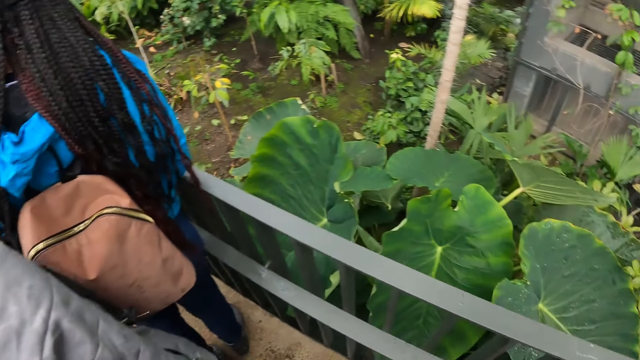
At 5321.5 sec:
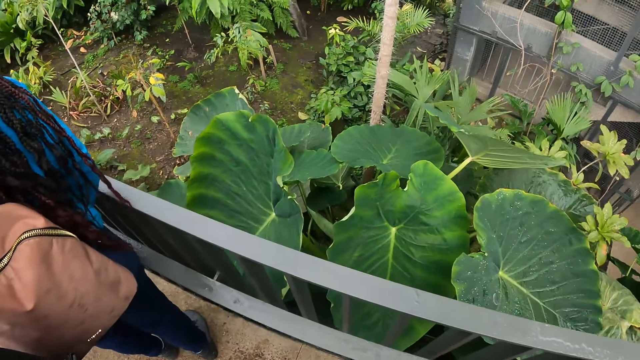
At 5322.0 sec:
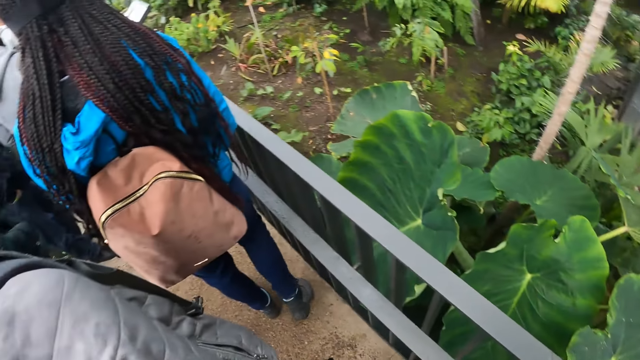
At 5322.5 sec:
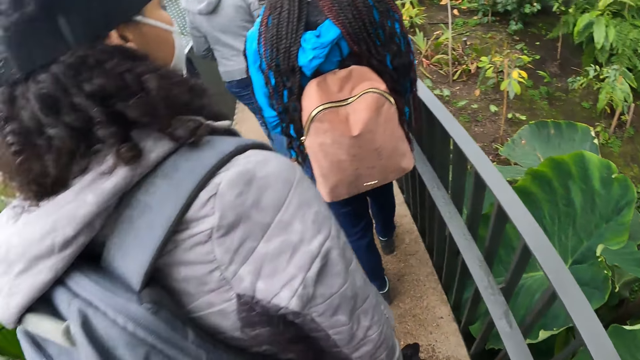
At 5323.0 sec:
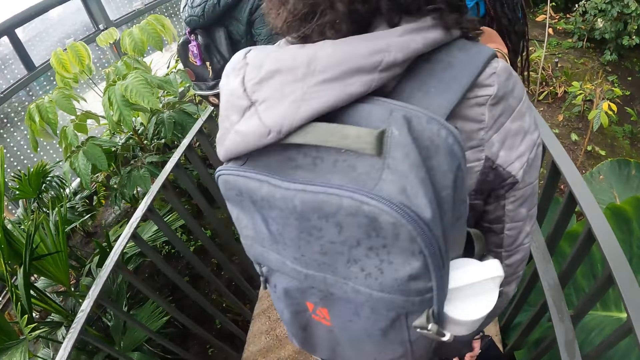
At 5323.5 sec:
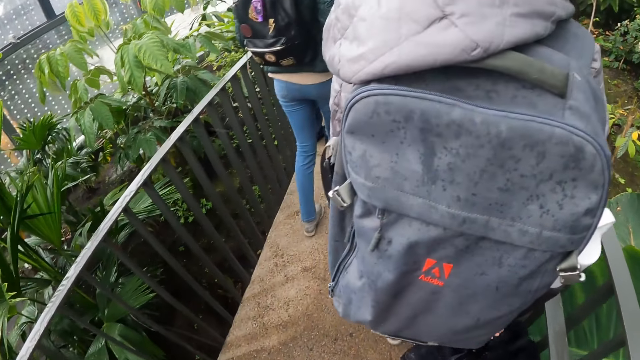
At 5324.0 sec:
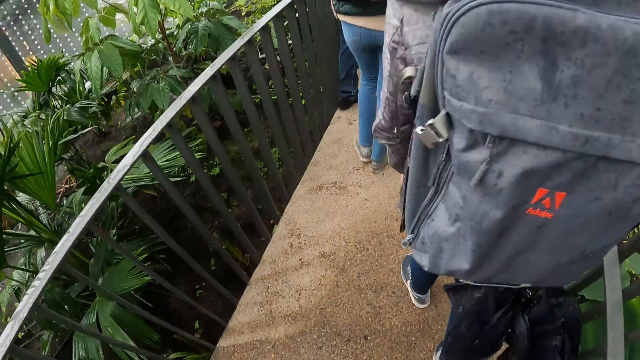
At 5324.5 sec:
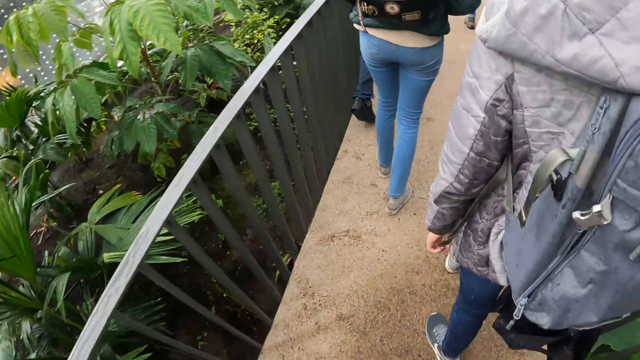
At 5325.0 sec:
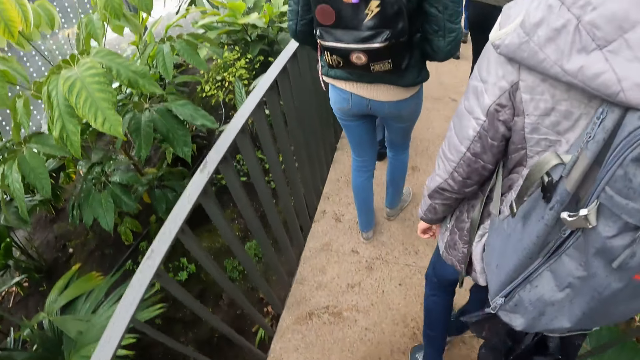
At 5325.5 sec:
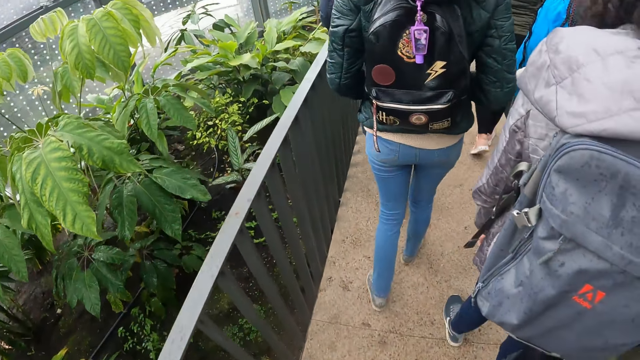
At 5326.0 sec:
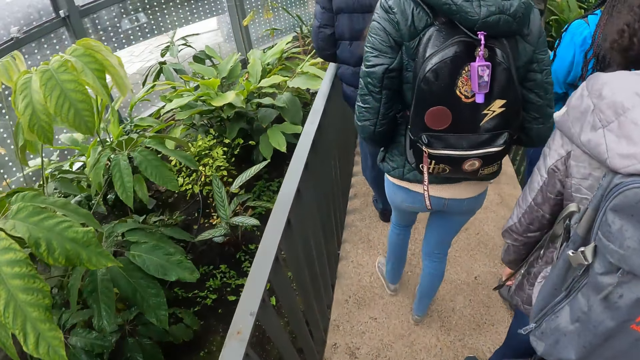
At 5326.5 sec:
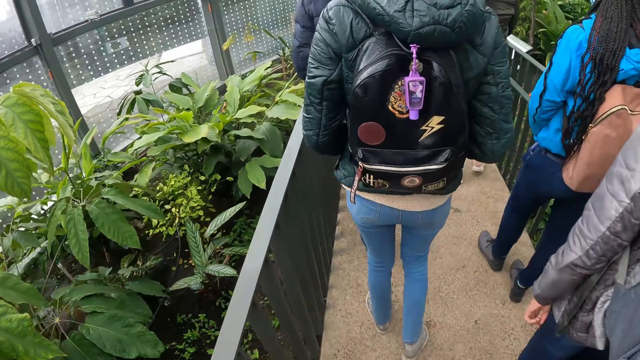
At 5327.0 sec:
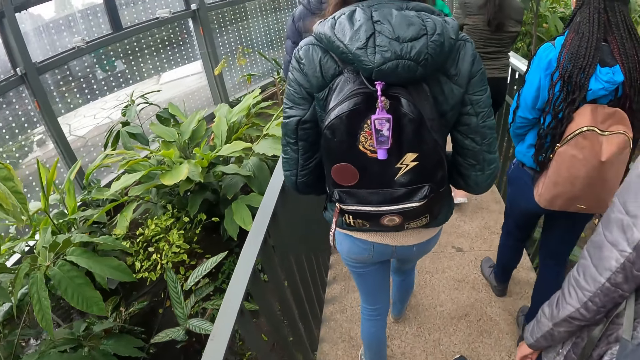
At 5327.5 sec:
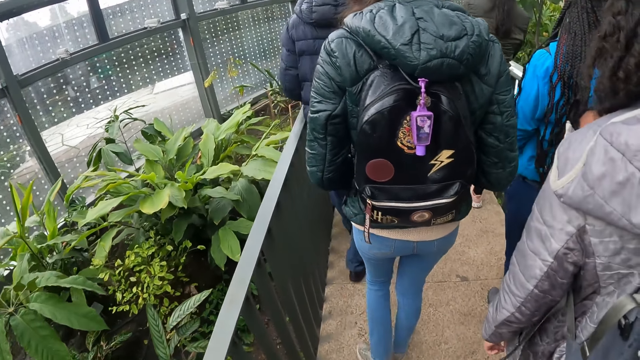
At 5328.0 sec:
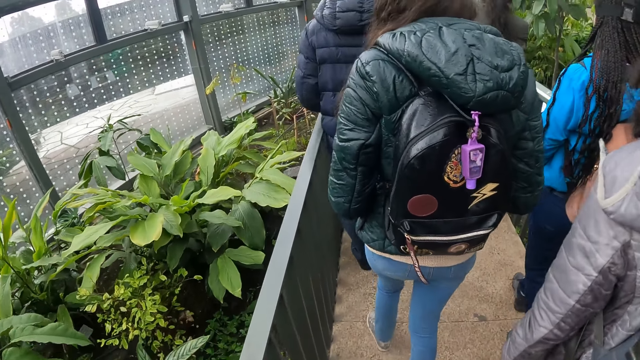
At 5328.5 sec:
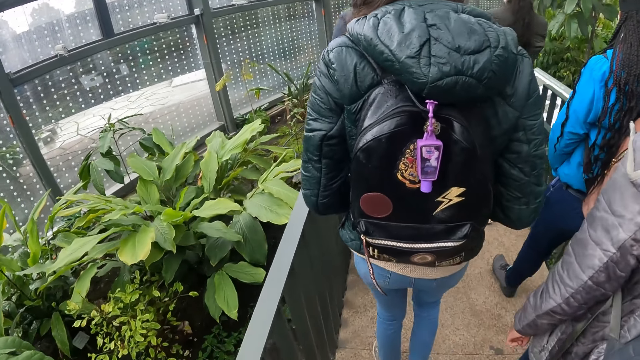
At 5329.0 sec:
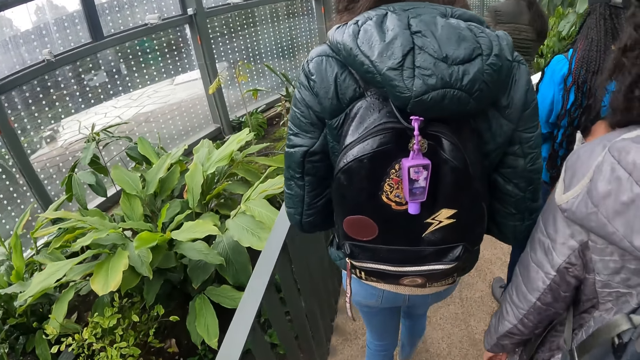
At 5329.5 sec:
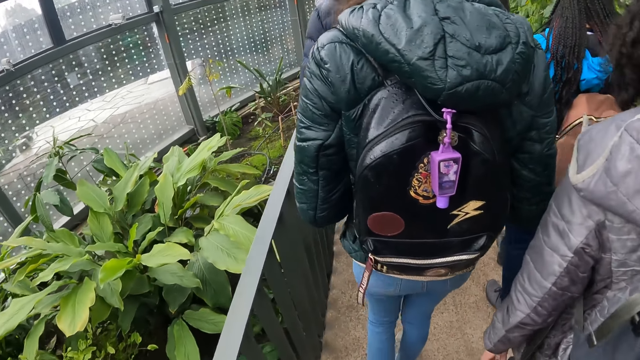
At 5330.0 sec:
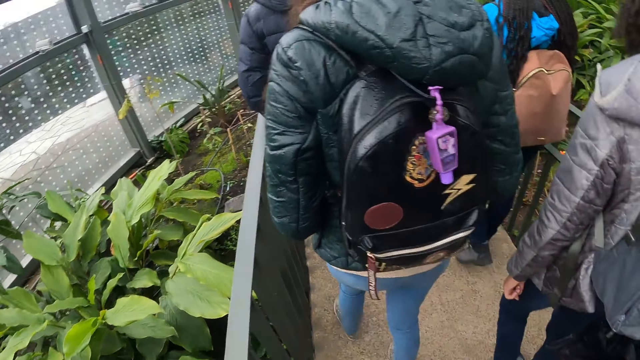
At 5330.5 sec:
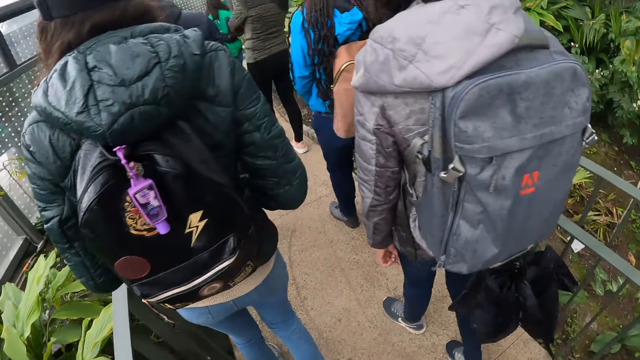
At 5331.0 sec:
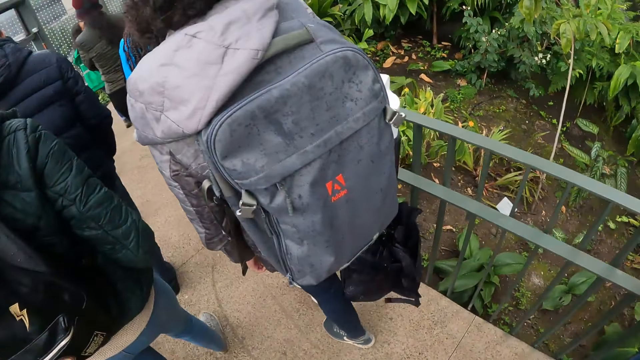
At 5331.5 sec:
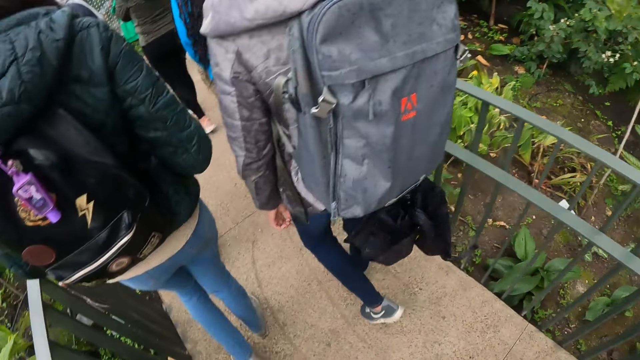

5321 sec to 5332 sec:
The camera wearer walks around. A woman walks along the path. A man walks along the path.

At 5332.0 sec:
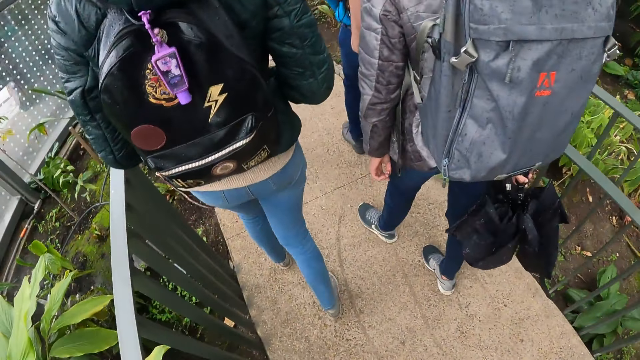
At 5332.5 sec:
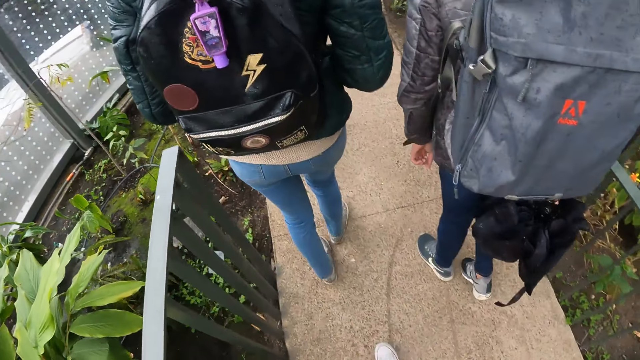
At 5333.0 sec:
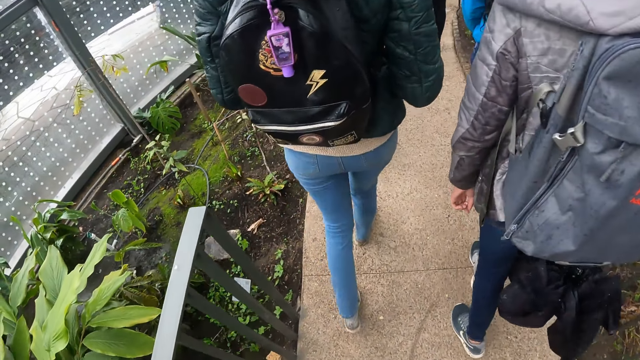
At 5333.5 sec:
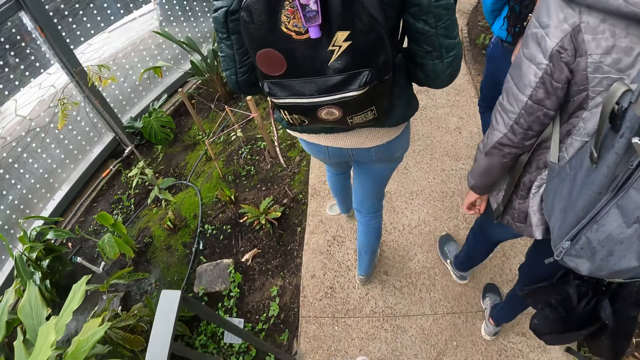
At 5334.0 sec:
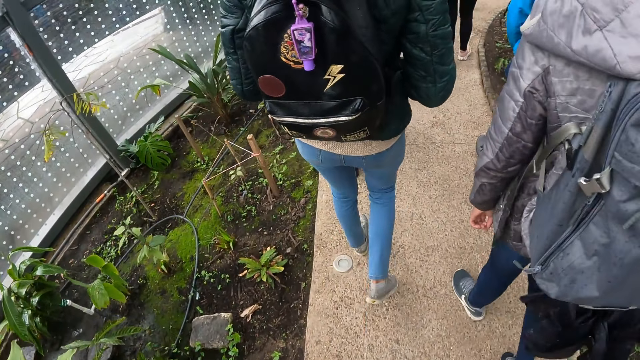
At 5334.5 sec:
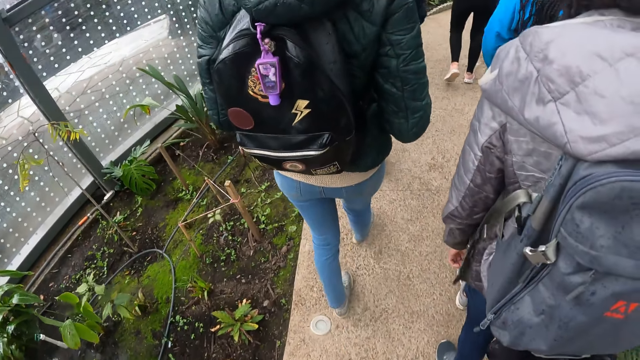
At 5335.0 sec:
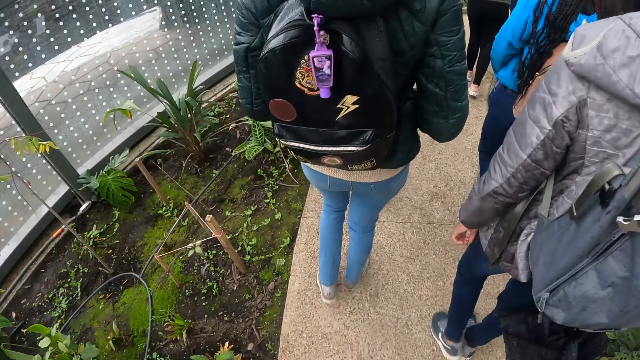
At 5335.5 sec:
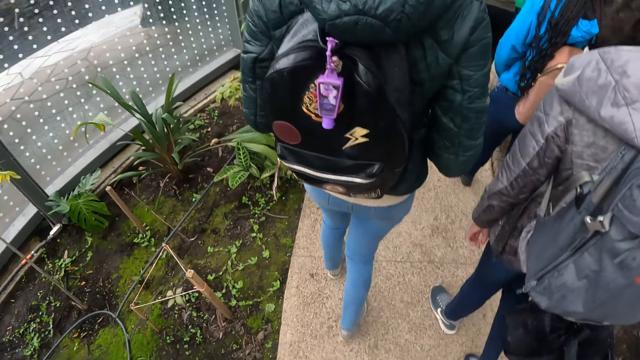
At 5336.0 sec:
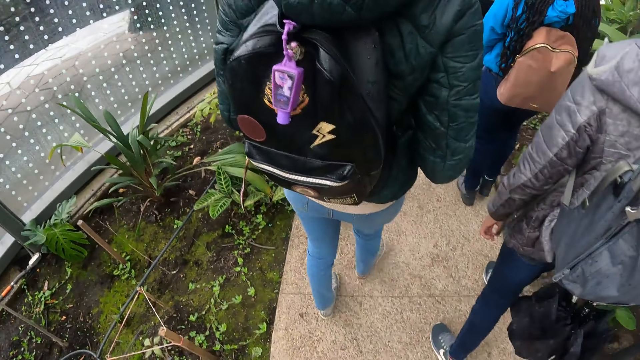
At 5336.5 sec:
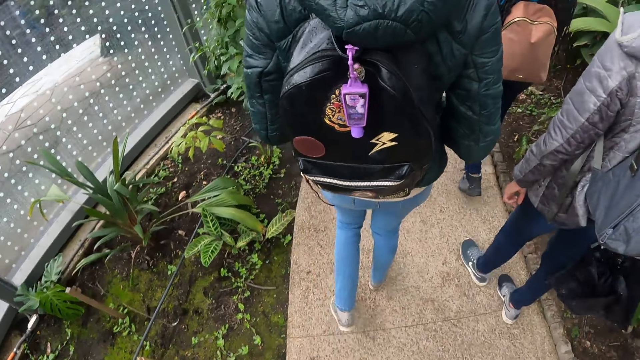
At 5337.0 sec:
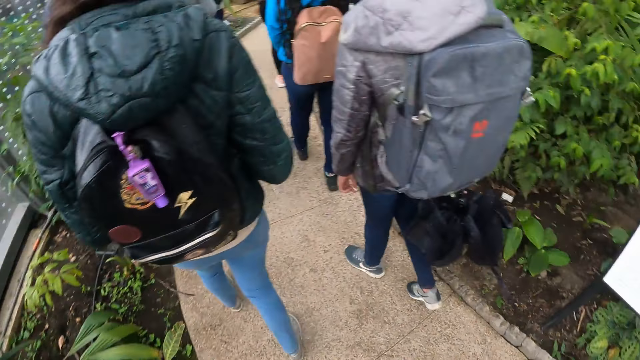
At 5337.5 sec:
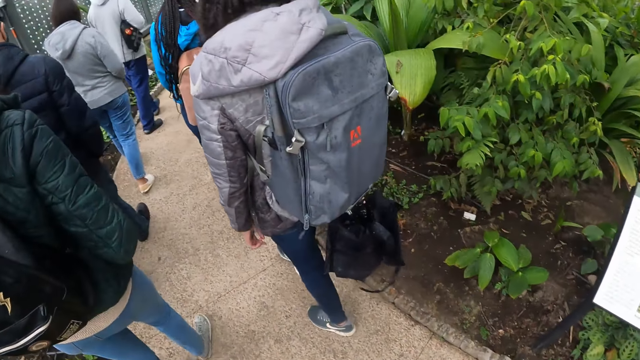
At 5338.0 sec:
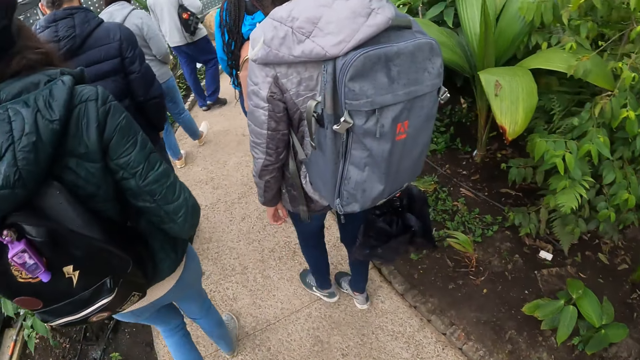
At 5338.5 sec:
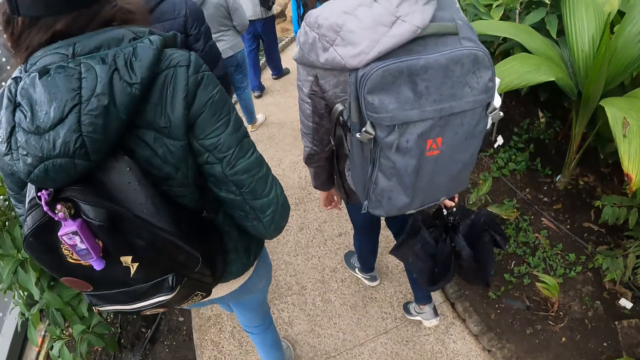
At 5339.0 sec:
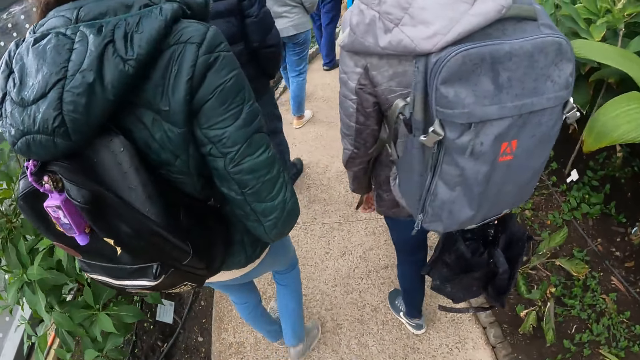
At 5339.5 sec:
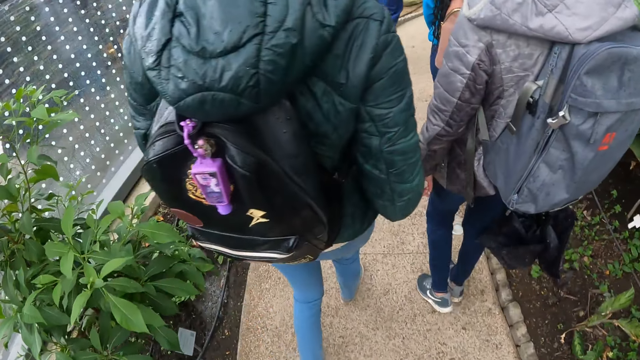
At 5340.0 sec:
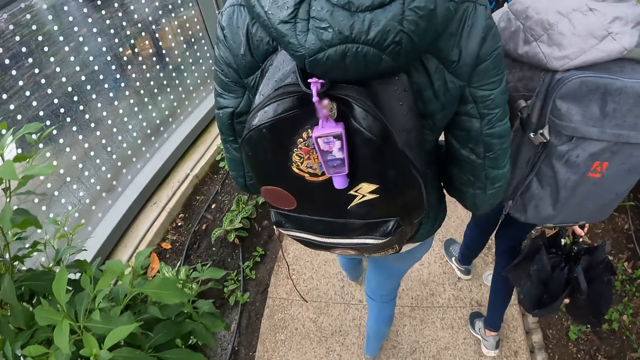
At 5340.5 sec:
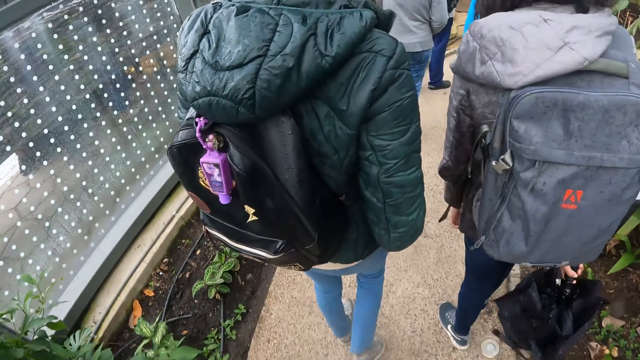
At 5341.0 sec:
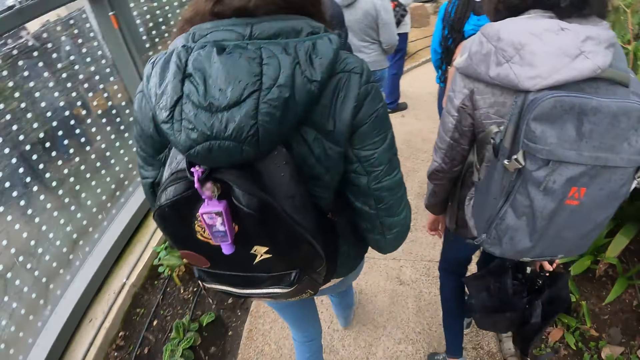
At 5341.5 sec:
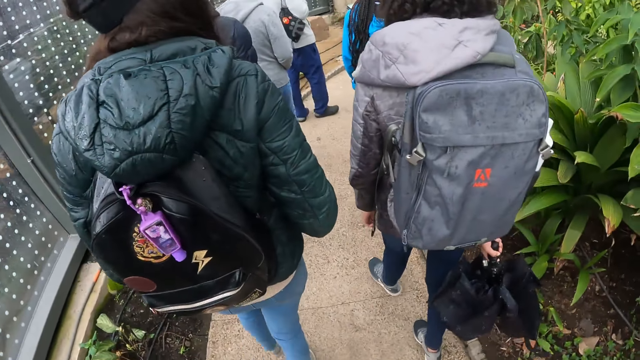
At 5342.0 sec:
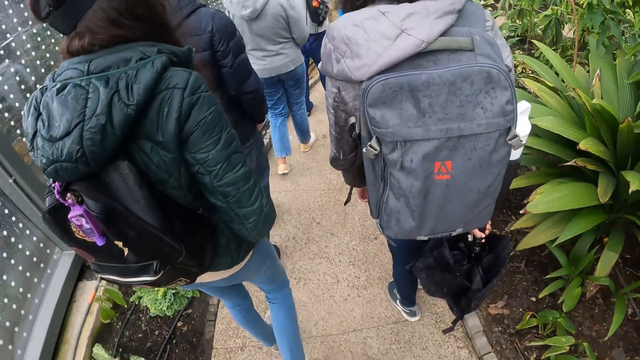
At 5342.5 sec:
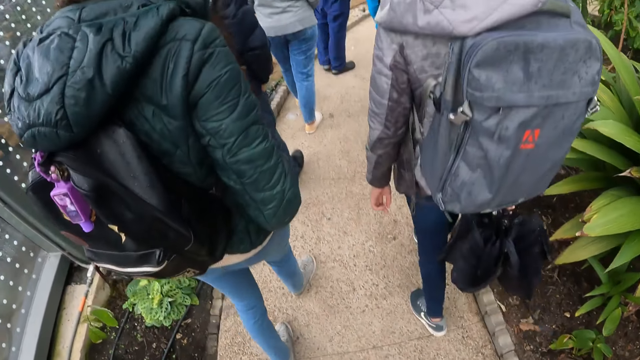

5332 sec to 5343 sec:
A woman walks along the path.
